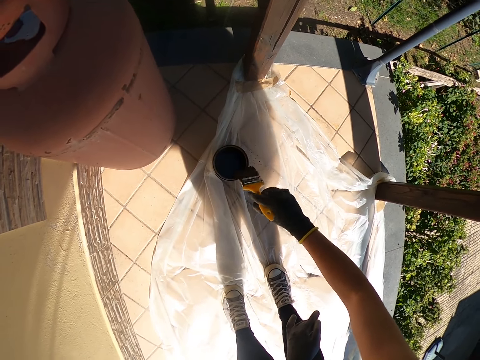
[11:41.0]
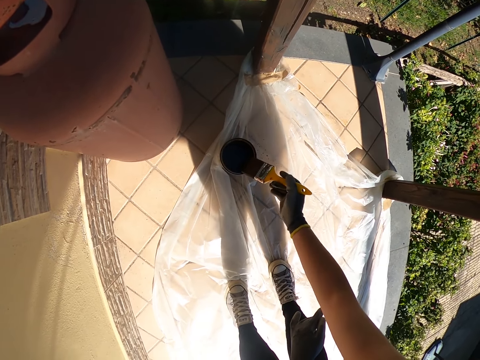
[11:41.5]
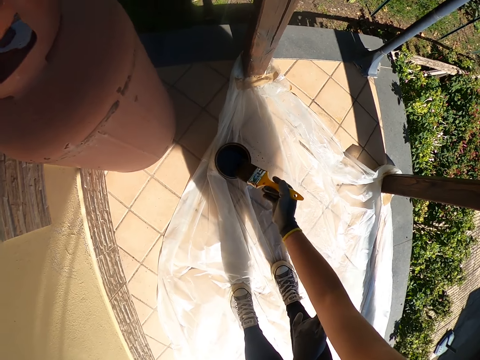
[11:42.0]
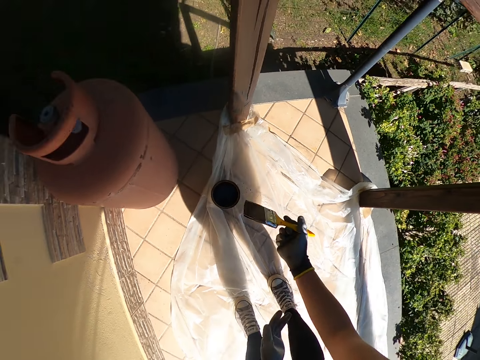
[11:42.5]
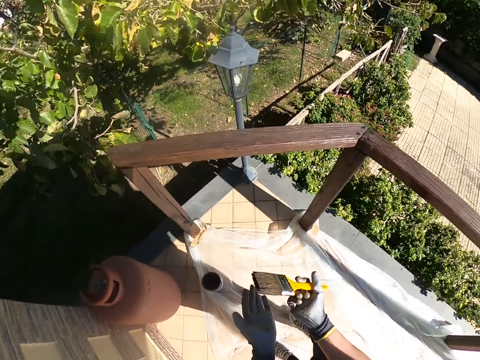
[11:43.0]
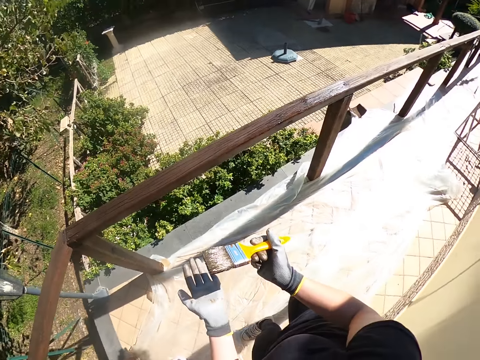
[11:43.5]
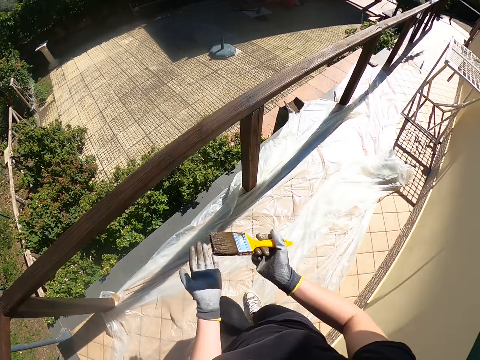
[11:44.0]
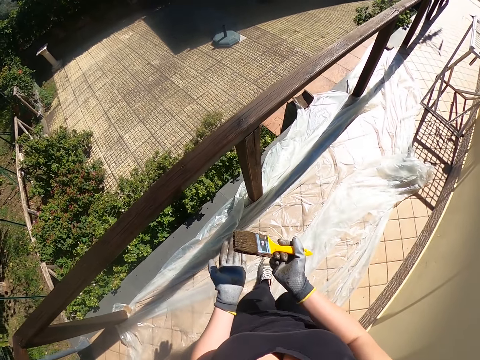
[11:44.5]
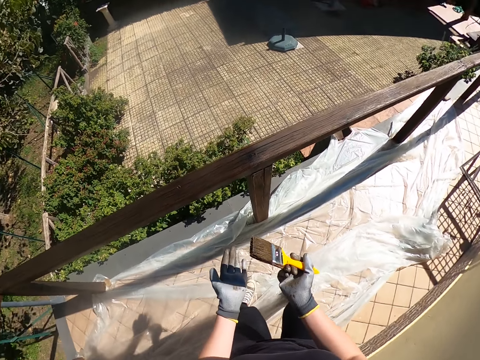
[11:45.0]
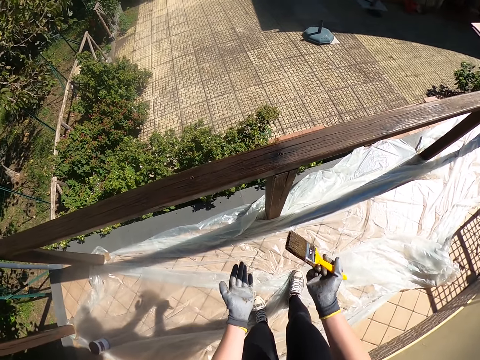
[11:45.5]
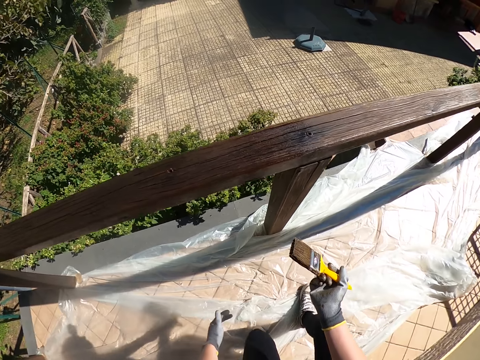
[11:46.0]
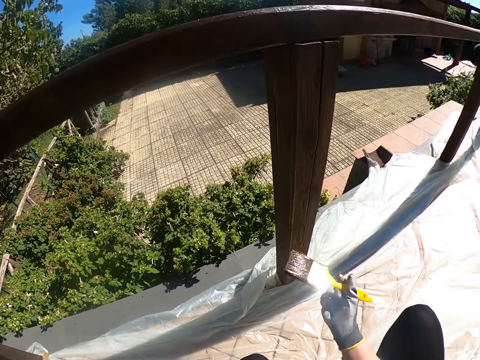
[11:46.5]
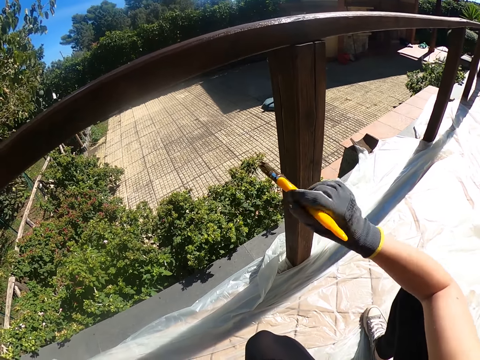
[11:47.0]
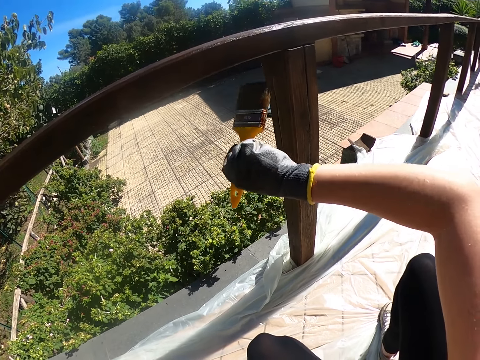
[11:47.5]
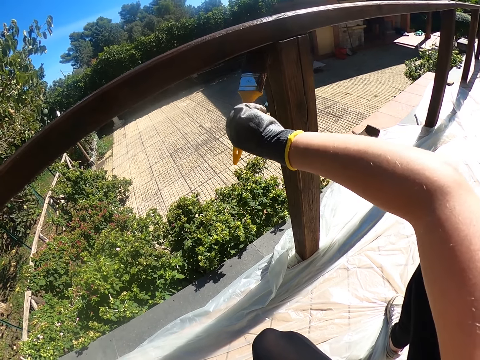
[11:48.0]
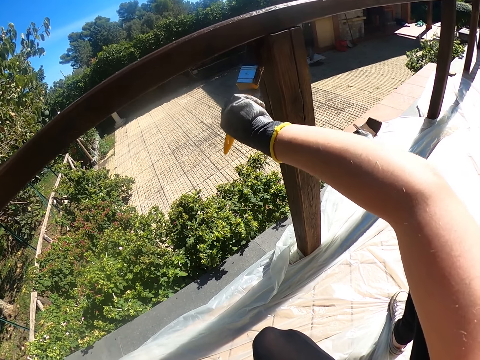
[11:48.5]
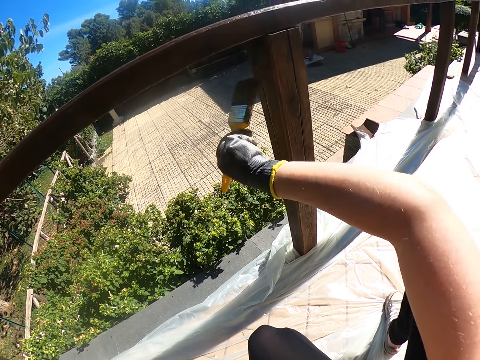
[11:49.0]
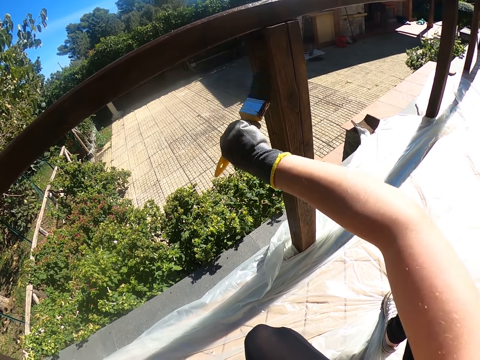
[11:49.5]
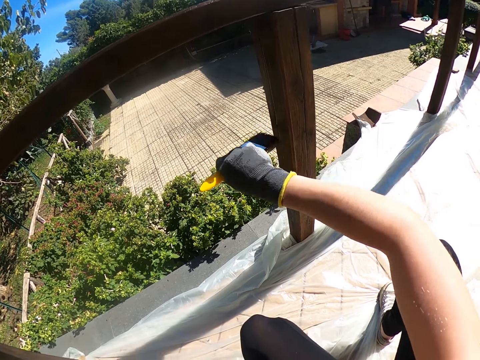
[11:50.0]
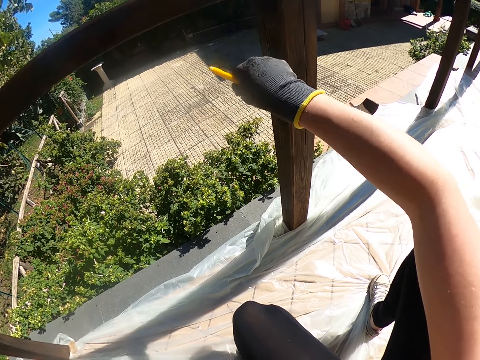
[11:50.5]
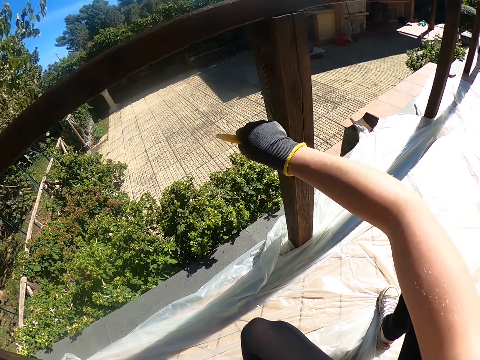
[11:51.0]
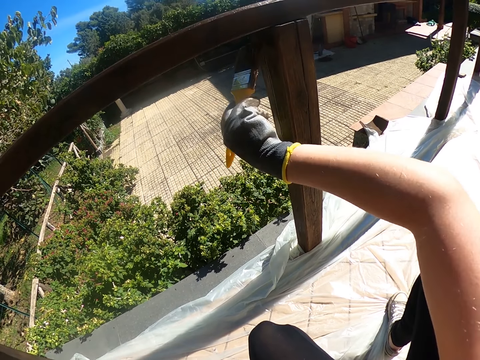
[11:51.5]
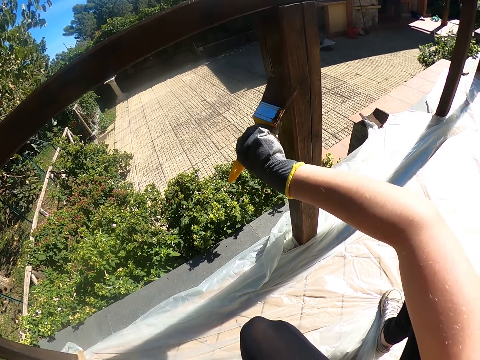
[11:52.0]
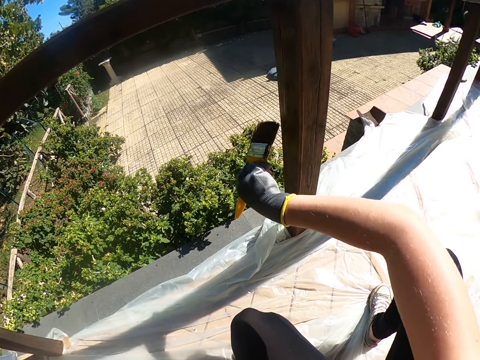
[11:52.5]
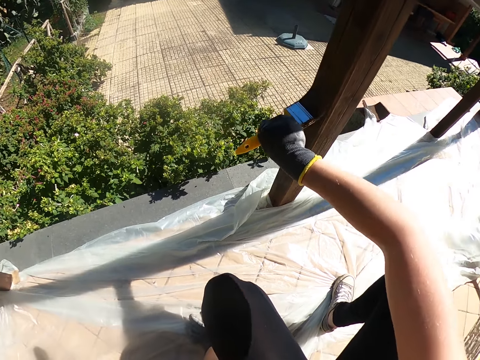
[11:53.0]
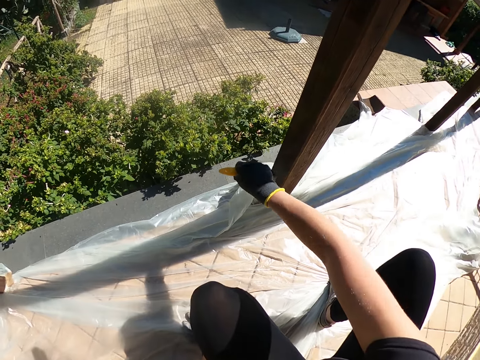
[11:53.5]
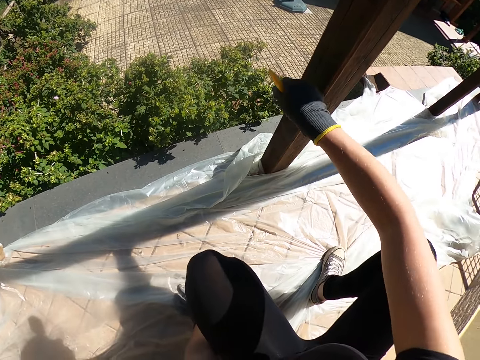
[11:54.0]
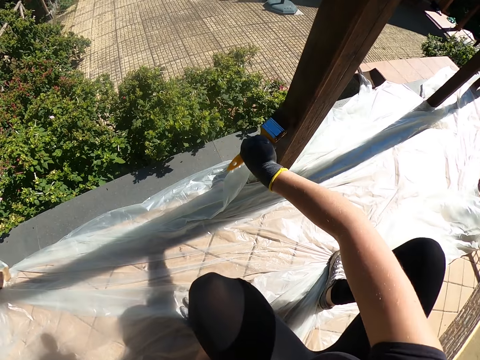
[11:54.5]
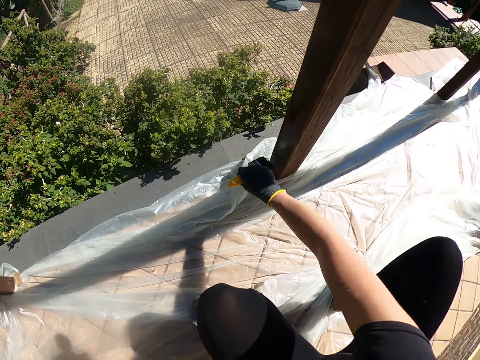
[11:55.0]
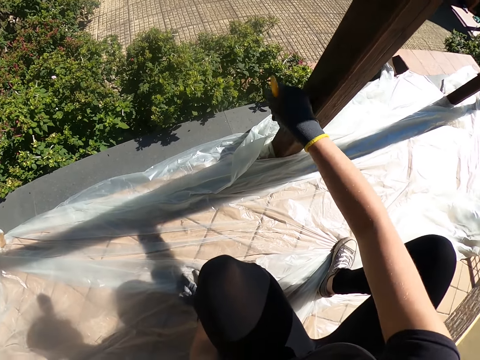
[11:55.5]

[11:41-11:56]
The camera wearer walks around the balcony. They squat and paint a baluster.

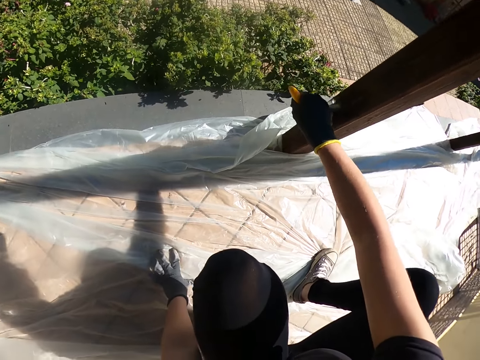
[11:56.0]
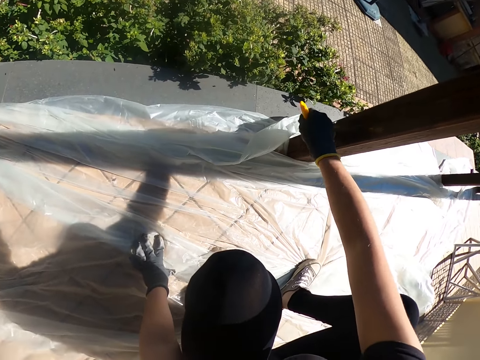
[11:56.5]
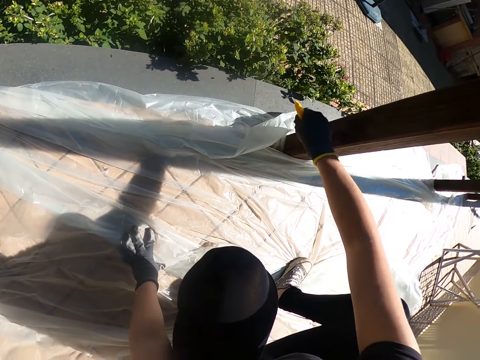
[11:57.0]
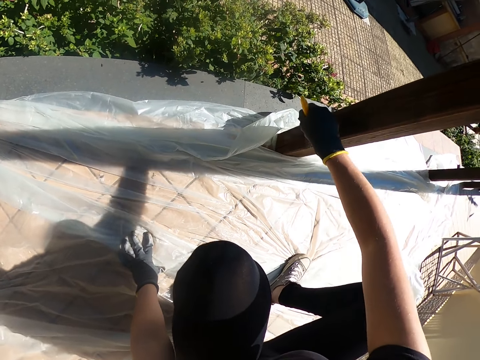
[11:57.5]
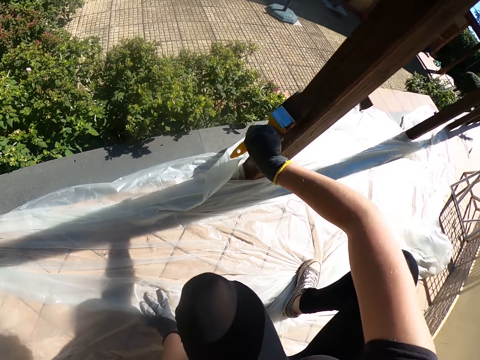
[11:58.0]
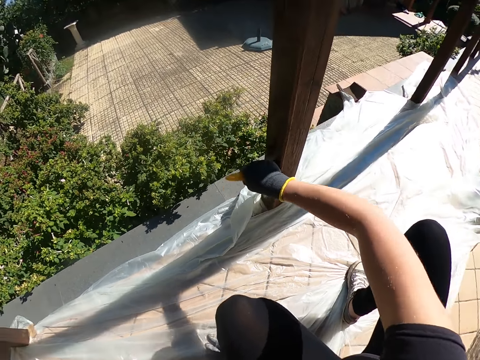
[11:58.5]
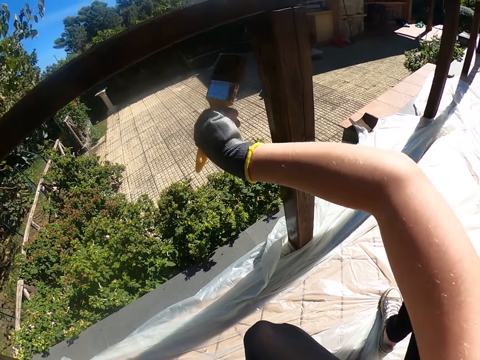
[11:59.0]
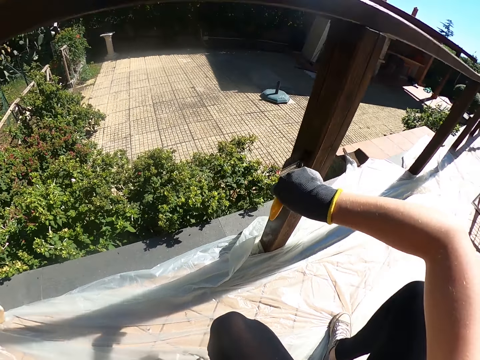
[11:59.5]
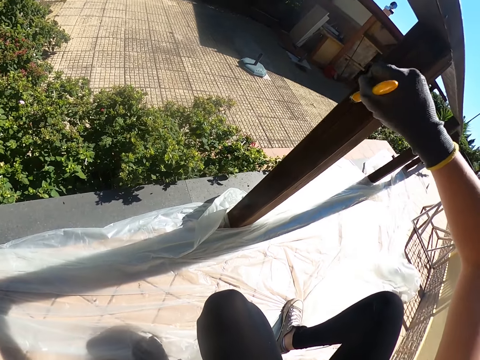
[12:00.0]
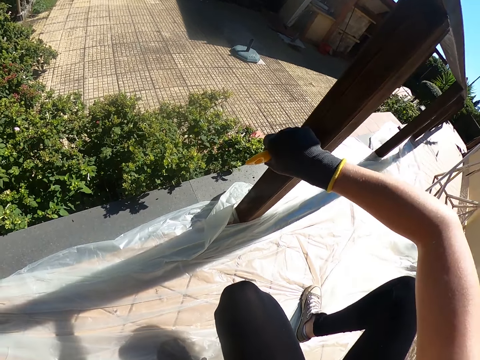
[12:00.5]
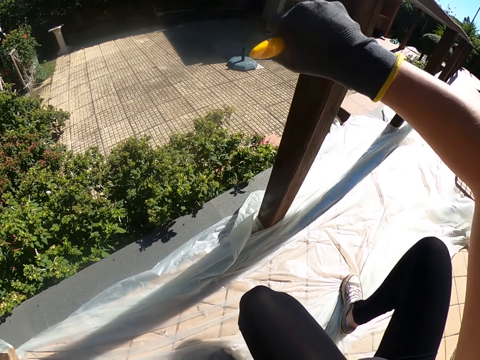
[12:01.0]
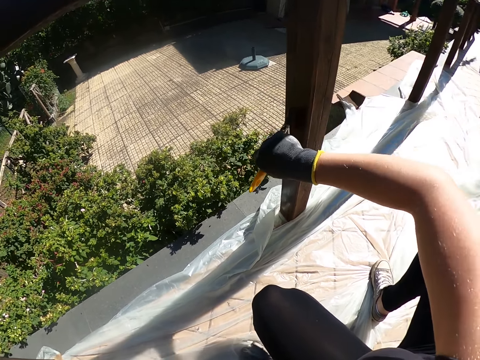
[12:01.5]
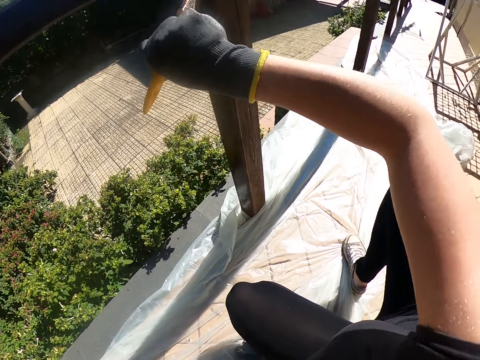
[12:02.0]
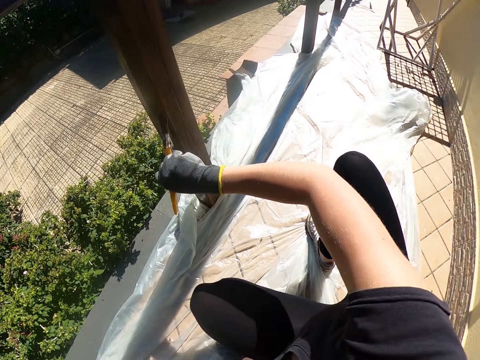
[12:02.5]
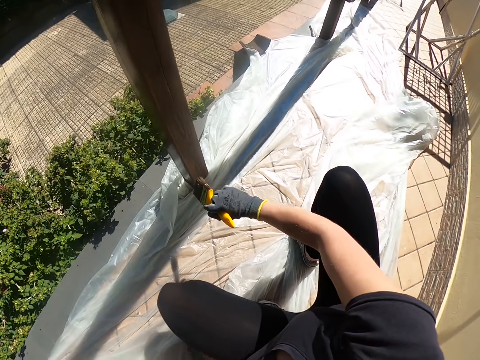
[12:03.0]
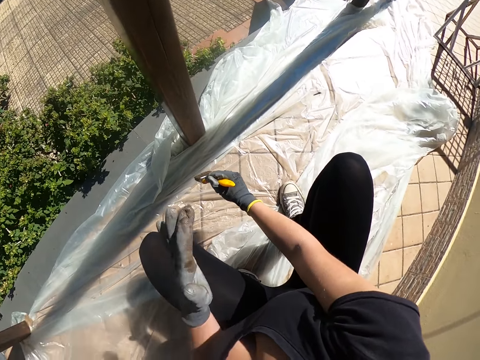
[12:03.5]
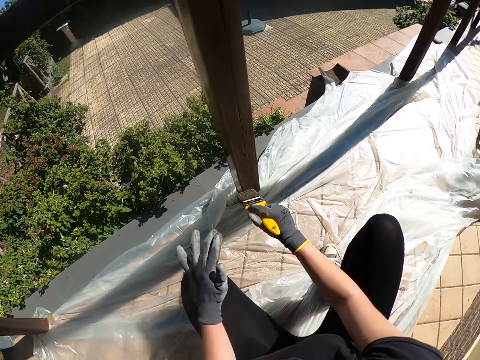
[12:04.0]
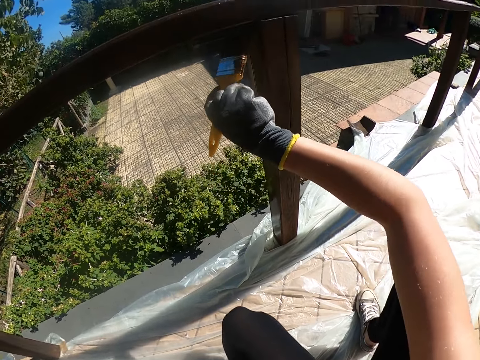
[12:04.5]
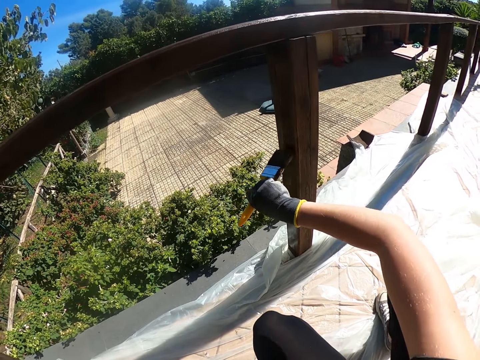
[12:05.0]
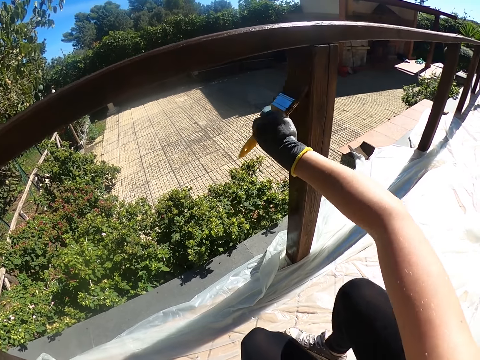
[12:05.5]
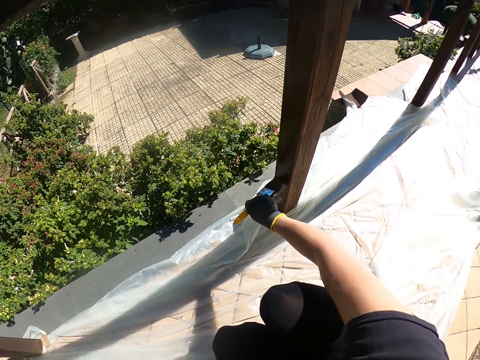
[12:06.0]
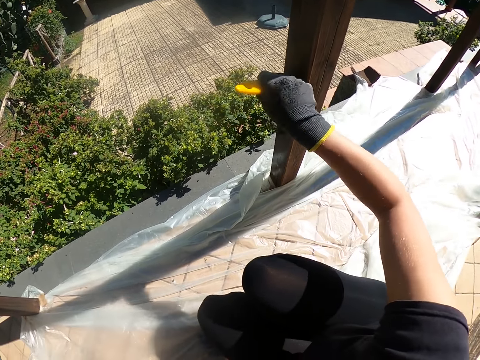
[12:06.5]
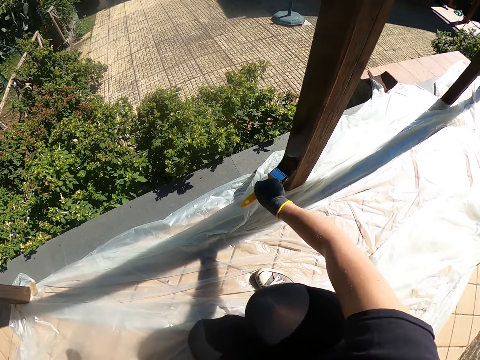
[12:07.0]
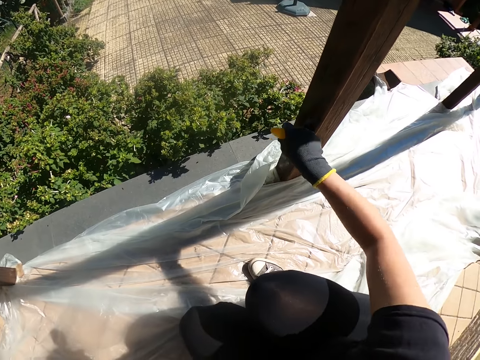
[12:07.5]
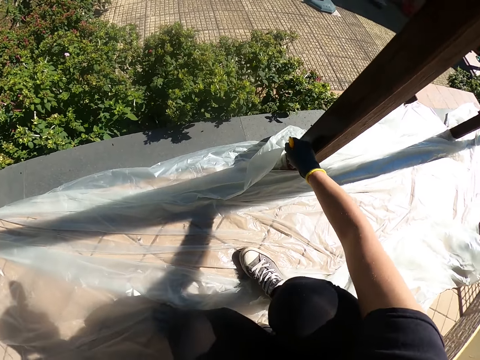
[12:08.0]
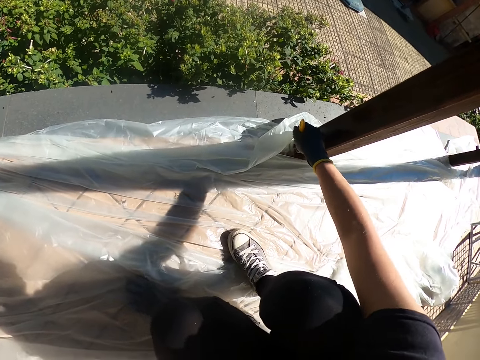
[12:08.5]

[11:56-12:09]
The camera wearer wipes his hand. He paints the wood.
